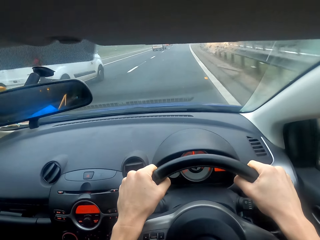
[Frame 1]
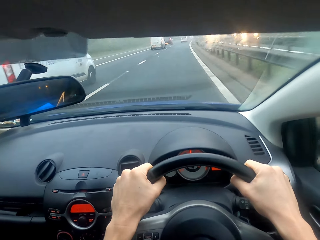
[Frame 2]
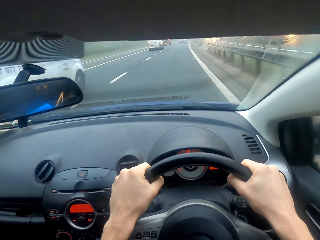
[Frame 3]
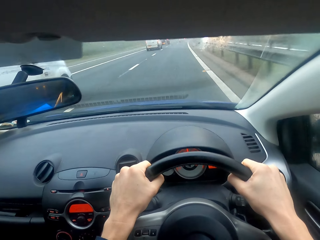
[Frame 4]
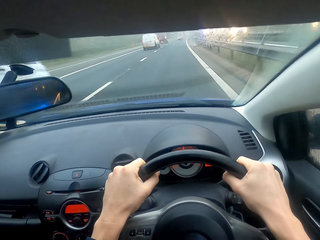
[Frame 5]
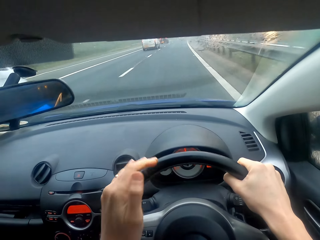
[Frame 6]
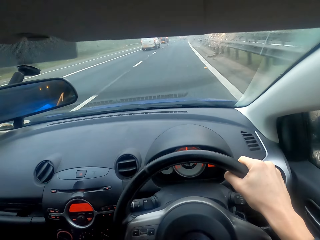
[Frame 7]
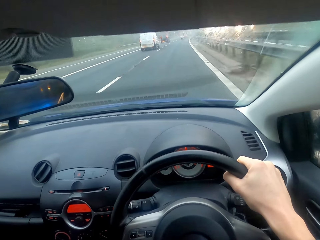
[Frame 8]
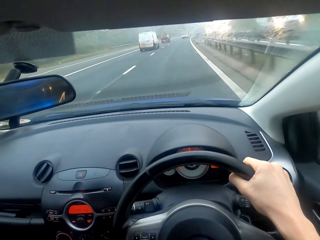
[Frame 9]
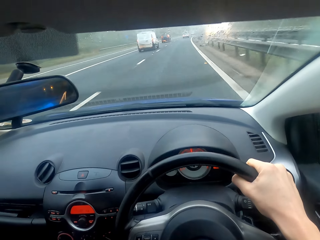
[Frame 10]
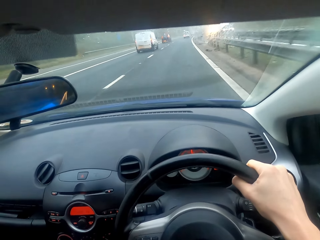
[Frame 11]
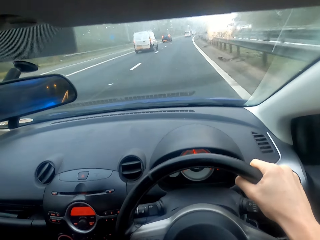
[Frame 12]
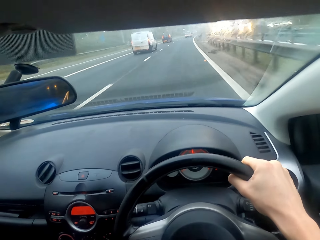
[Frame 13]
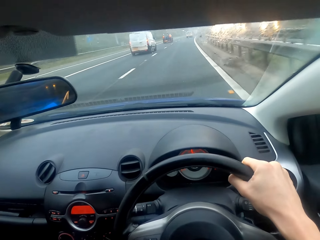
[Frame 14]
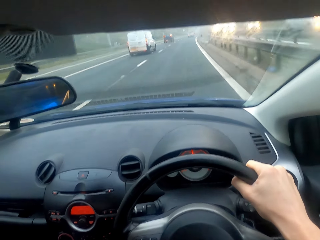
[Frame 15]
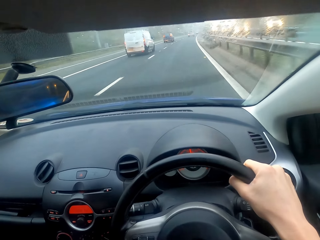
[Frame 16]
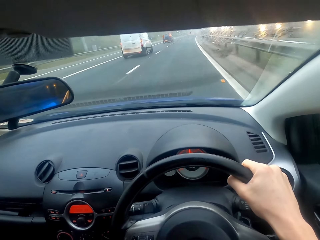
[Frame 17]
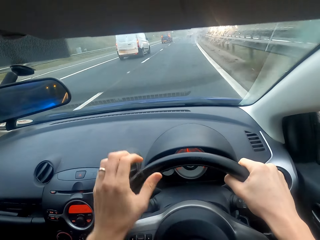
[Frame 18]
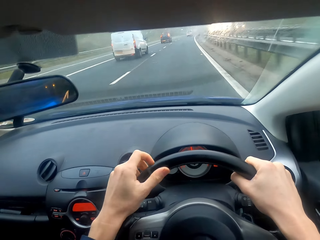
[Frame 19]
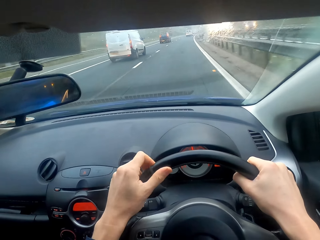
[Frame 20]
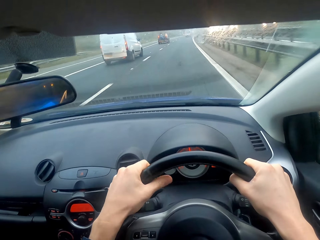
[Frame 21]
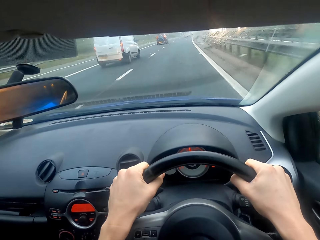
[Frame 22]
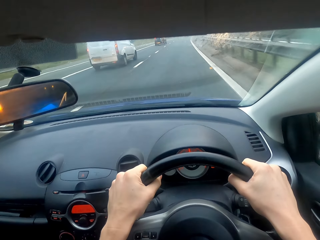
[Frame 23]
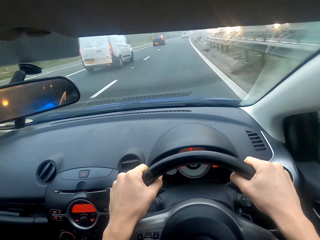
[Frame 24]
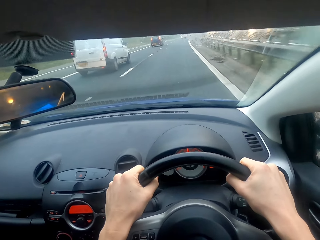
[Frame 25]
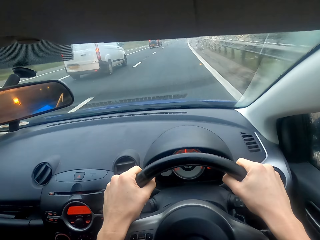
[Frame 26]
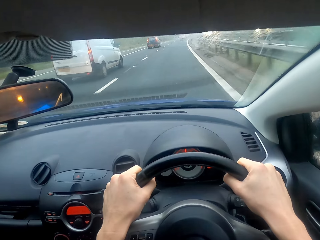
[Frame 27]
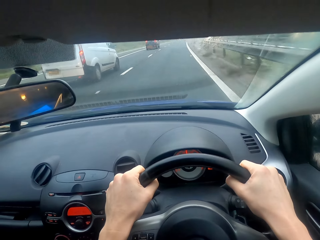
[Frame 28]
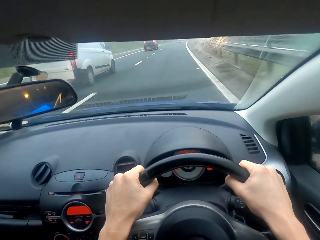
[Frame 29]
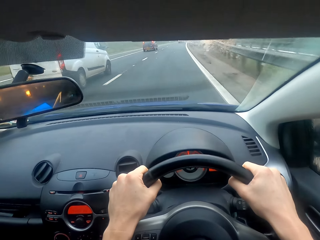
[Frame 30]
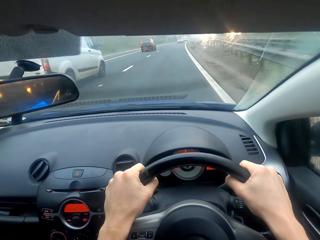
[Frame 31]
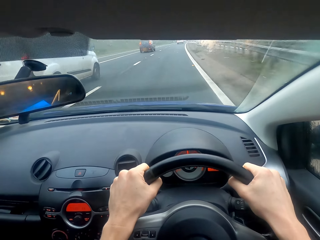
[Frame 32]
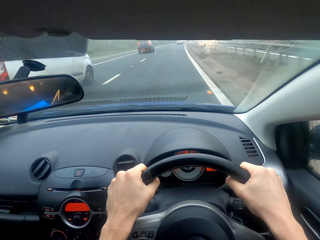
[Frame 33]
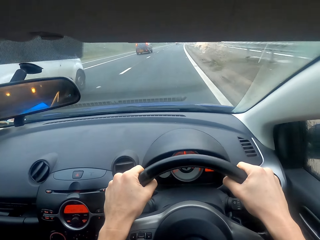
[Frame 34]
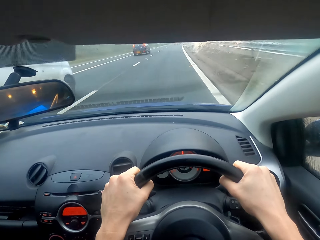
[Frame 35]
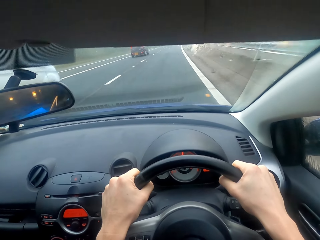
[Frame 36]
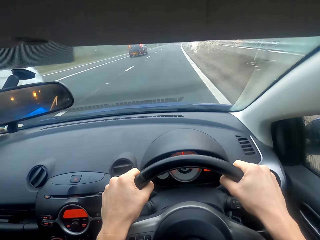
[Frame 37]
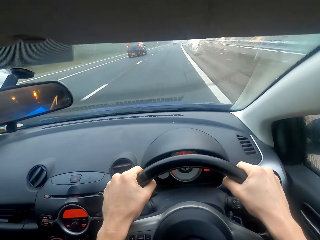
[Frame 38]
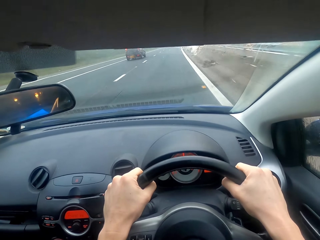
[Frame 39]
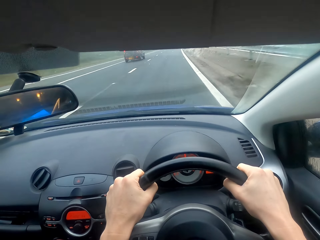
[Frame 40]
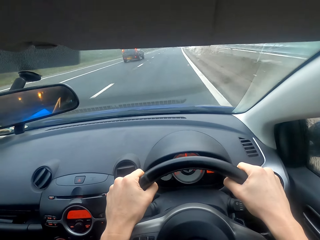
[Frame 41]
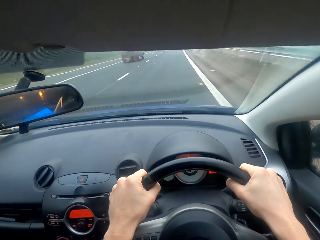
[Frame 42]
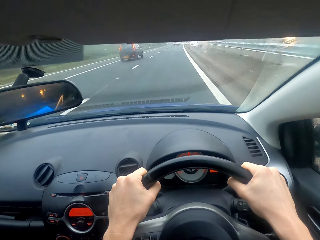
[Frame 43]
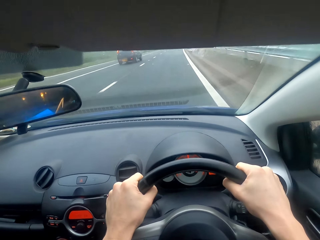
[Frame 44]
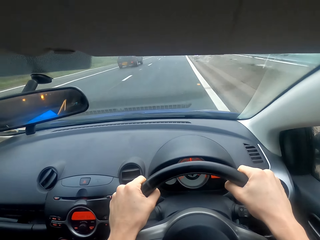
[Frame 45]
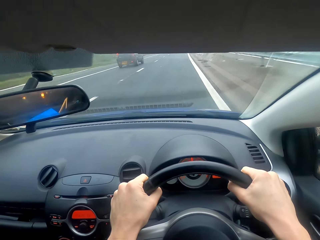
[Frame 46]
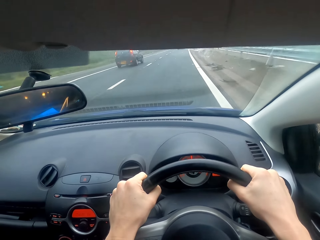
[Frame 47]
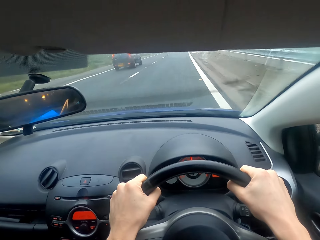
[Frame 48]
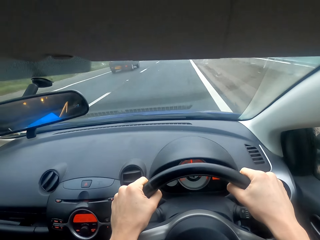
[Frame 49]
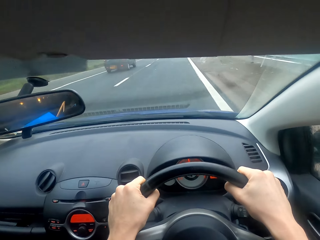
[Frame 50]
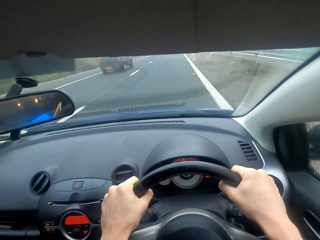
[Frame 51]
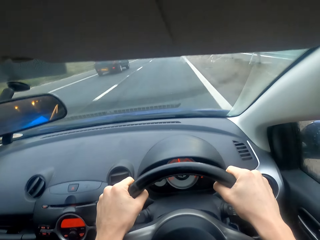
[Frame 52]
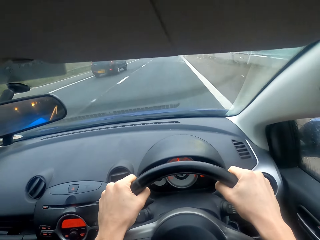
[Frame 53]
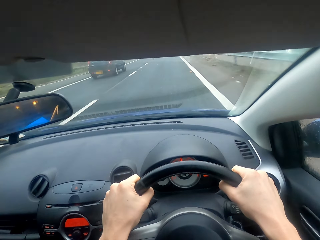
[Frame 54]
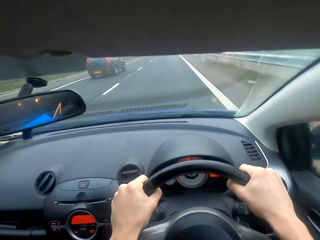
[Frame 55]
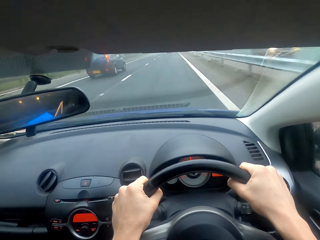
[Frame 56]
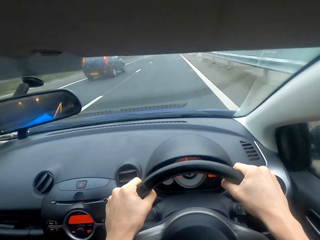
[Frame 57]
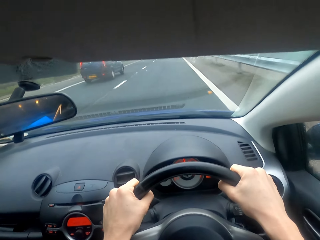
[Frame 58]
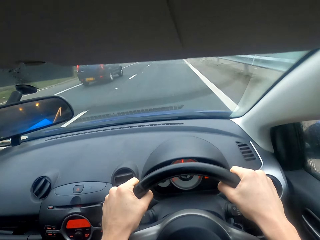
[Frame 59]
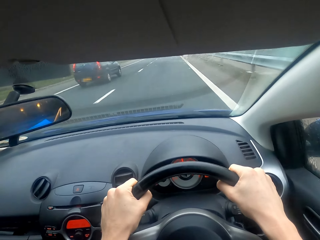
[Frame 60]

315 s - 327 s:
The camera wearer folds a hand. They drive the car. They drive the car again.

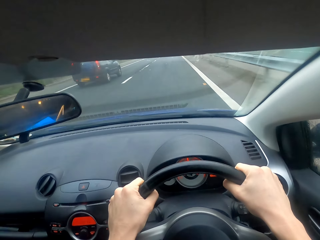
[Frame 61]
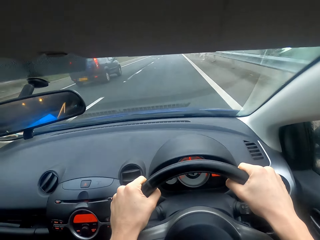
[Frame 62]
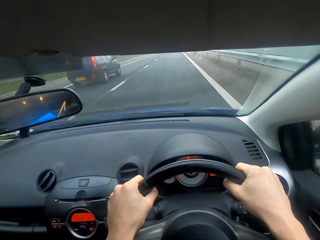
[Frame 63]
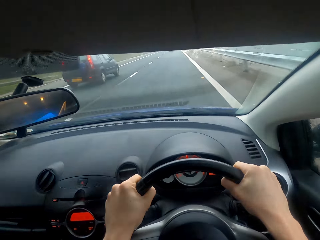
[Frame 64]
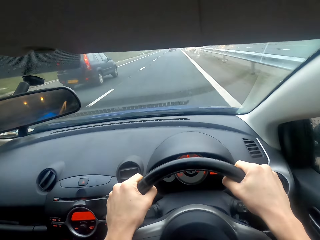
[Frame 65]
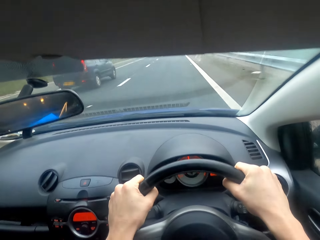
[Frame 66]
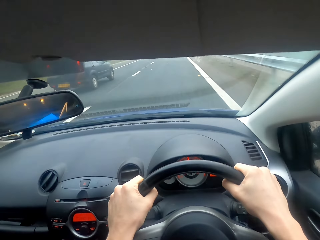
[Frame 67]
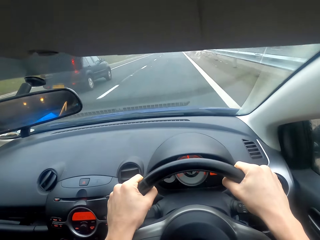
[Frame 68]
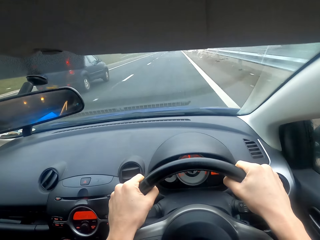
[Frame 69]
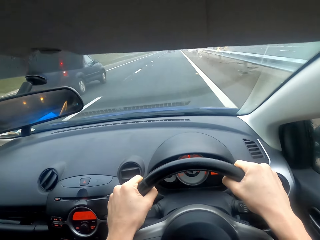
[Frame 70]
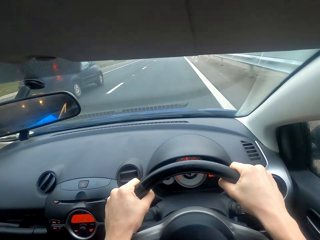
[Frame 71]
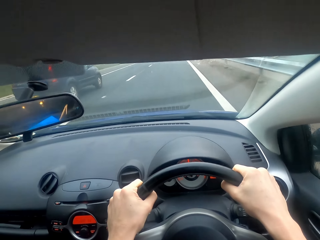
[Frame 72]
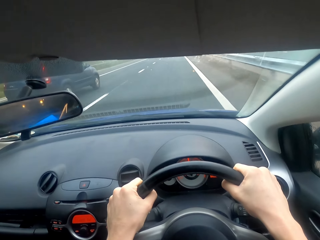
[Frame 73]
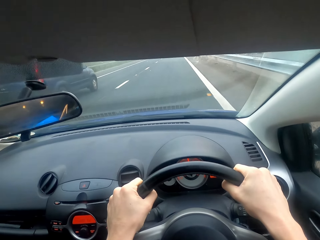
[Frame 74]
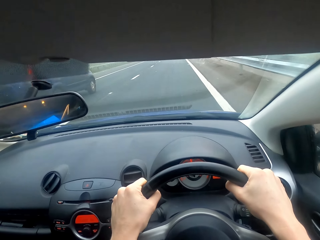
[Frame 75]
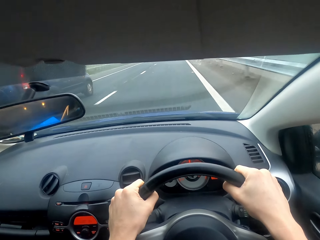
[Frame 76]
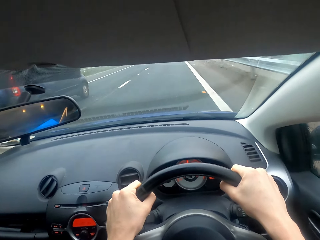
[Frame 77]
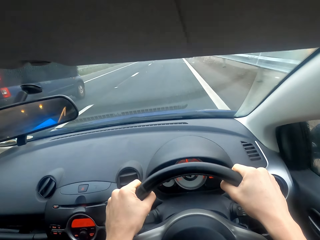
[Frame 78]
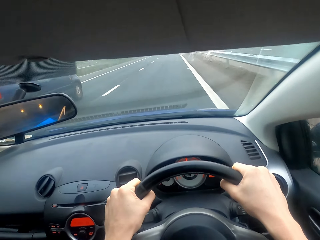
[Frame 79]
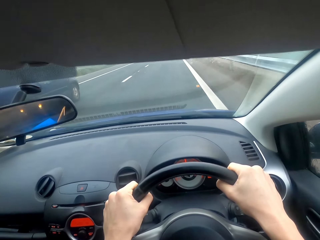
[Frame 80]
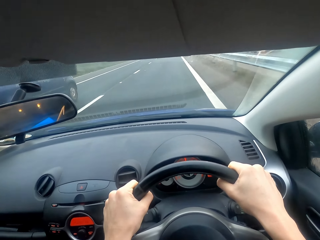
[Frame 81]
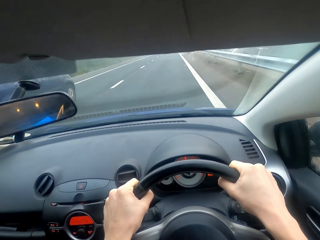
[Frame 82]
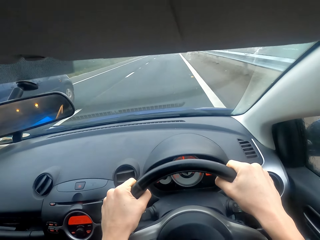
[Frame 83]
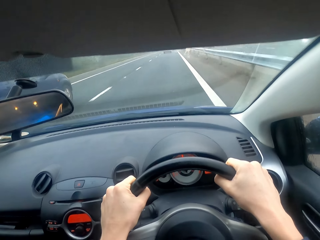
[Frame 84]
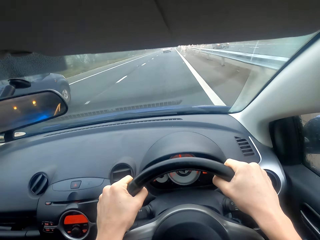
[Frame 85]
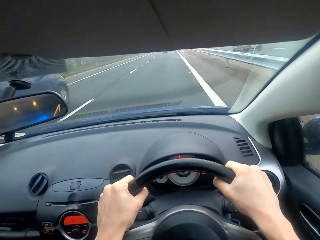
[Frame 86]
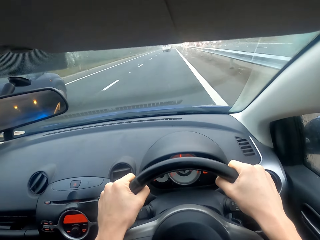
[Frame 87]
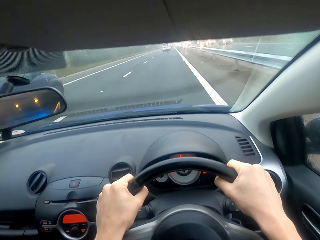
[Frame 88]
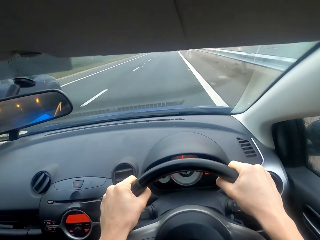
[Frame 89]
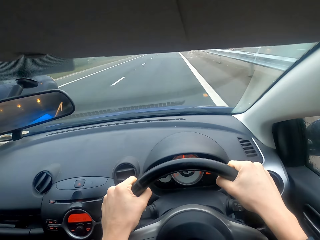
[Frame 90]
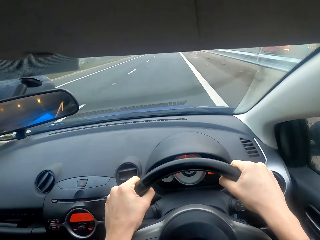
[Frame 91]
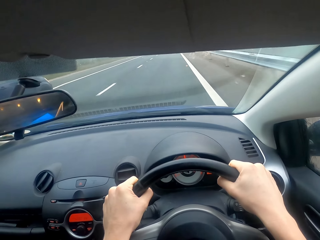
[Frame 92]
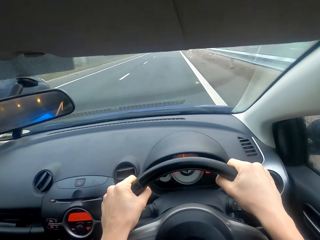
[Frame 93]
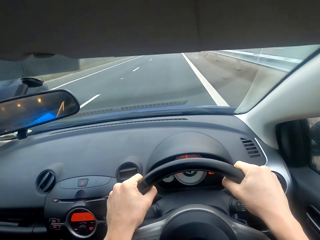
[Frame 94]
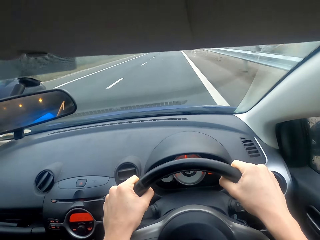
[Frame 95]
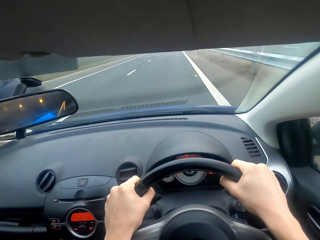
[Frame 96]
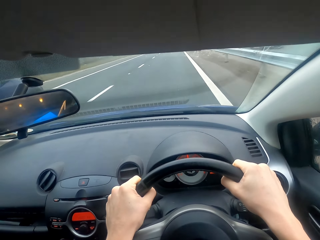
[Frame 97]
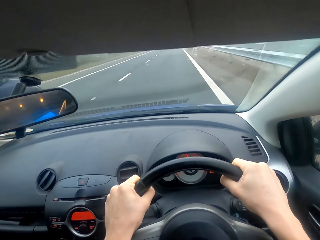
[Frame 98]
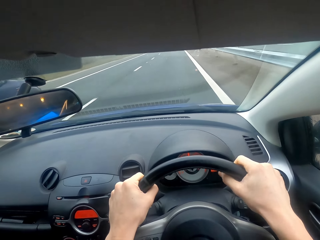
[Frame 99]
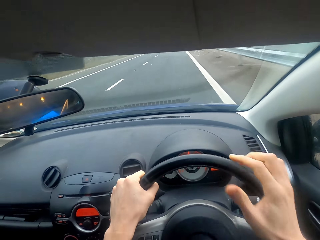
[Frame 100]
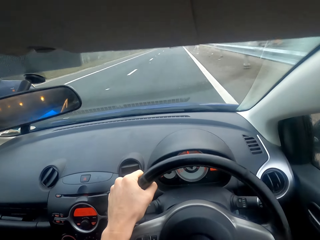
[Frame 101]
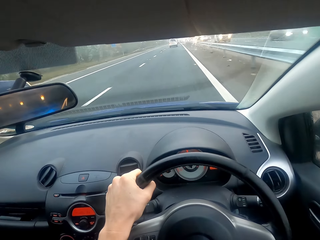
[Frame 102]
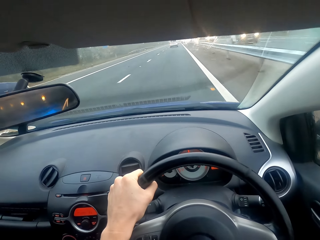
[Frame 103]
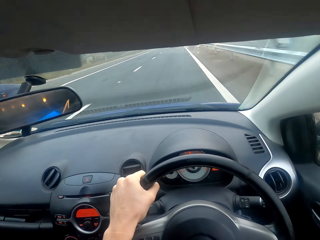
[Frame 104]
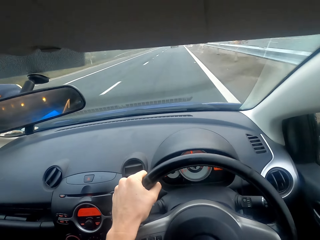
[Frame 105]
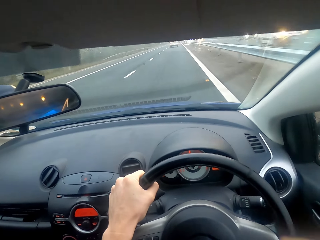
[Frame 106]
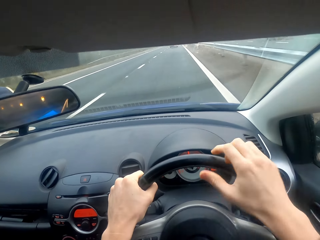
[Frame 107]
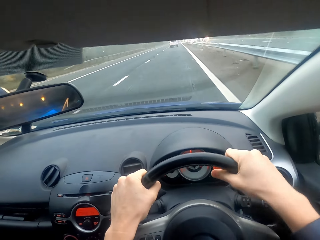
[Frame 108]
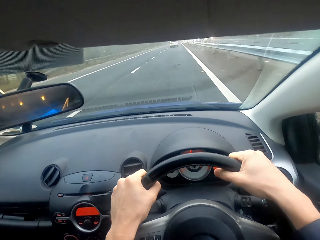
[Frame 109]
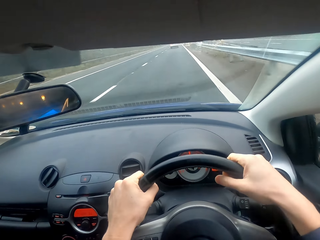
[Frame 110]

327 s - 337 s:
The camera wearer folds a hand. They drive the car.
